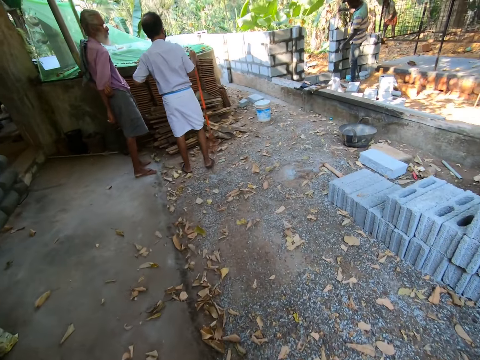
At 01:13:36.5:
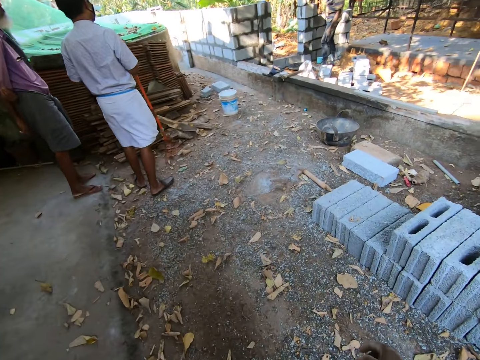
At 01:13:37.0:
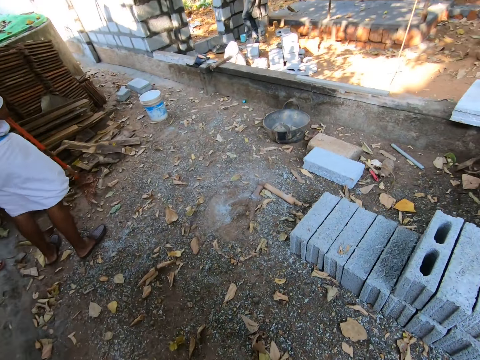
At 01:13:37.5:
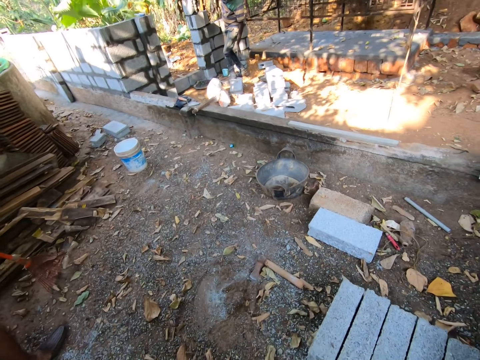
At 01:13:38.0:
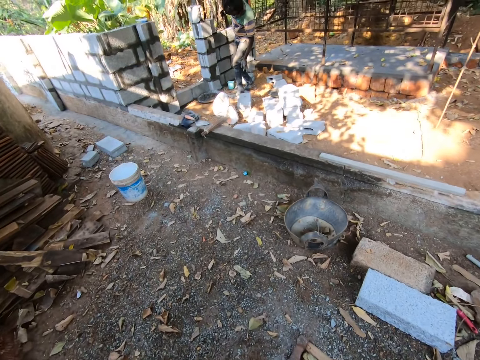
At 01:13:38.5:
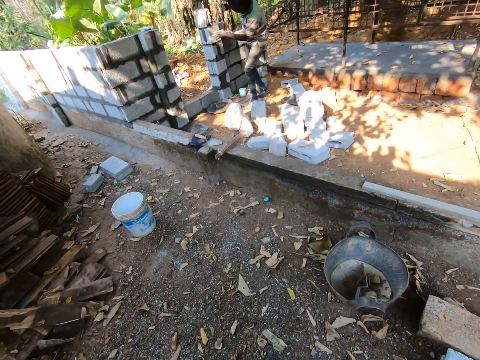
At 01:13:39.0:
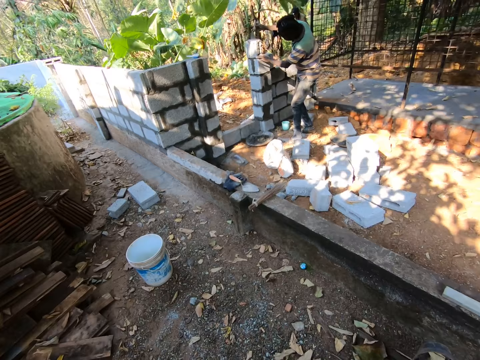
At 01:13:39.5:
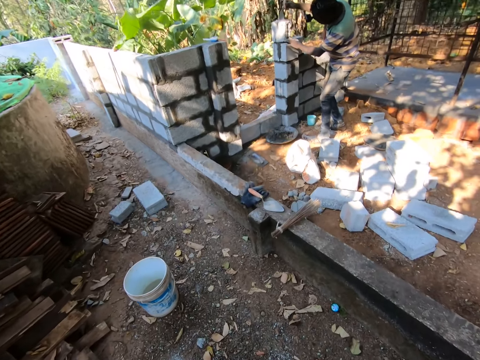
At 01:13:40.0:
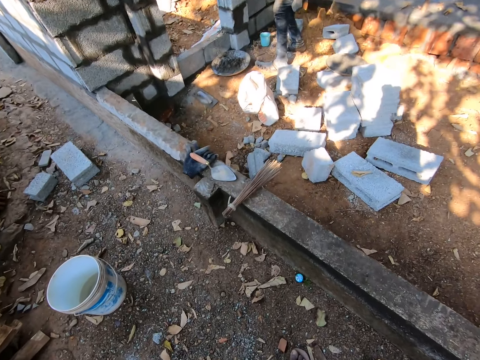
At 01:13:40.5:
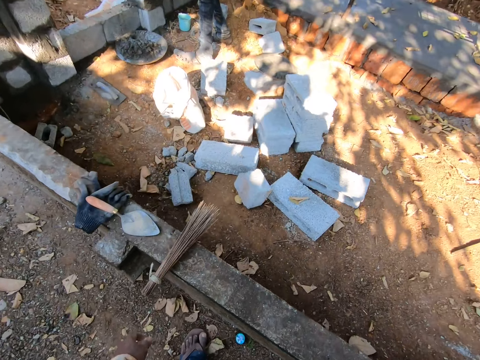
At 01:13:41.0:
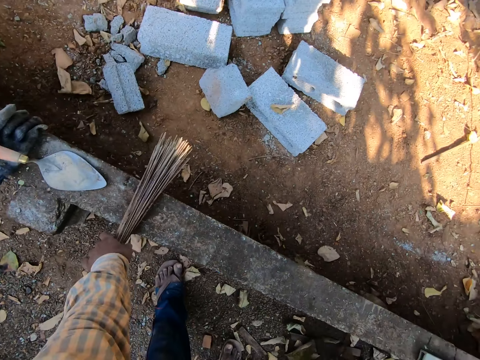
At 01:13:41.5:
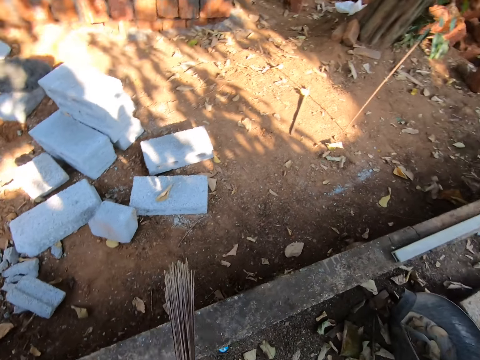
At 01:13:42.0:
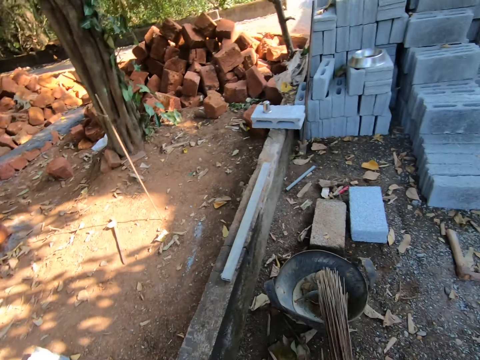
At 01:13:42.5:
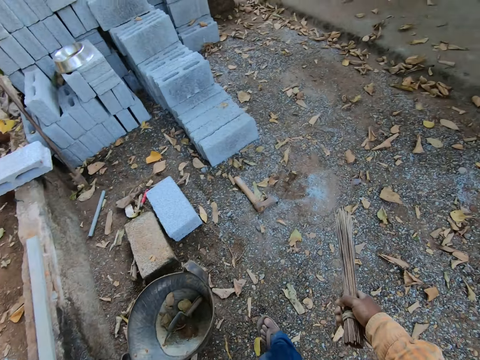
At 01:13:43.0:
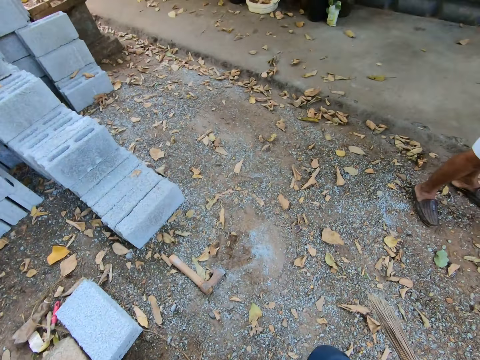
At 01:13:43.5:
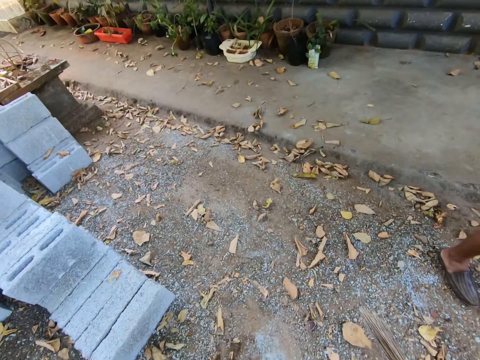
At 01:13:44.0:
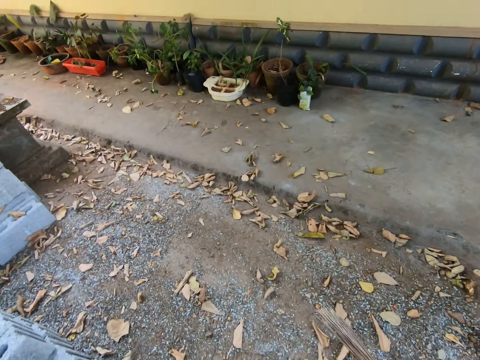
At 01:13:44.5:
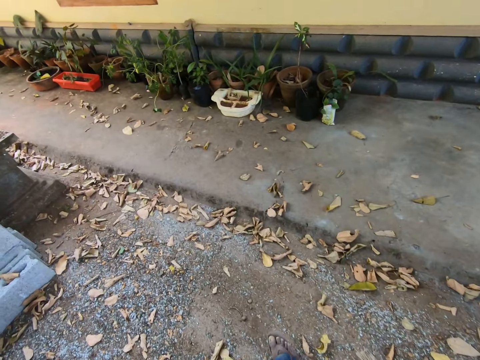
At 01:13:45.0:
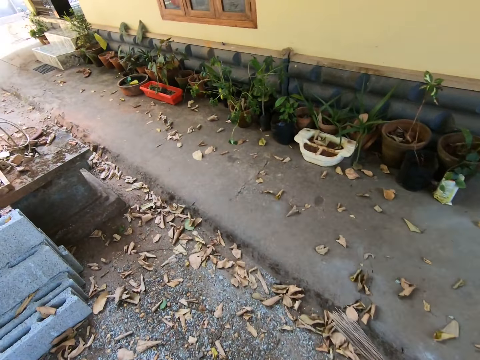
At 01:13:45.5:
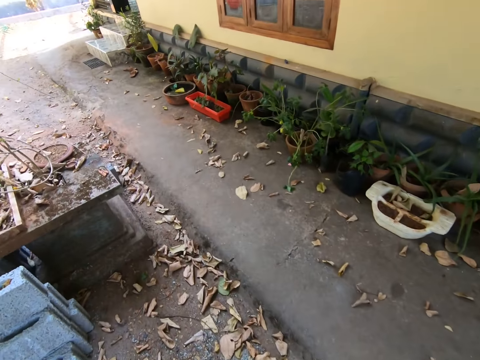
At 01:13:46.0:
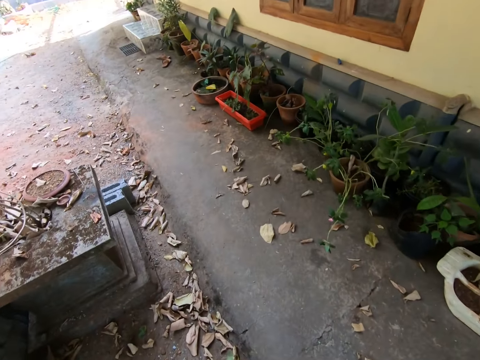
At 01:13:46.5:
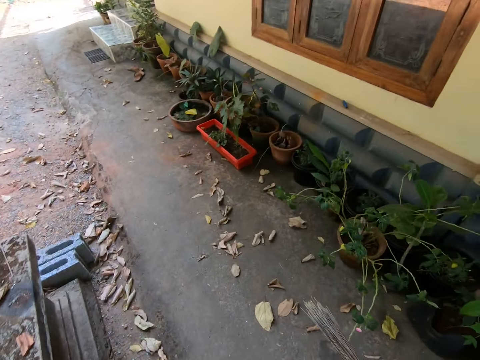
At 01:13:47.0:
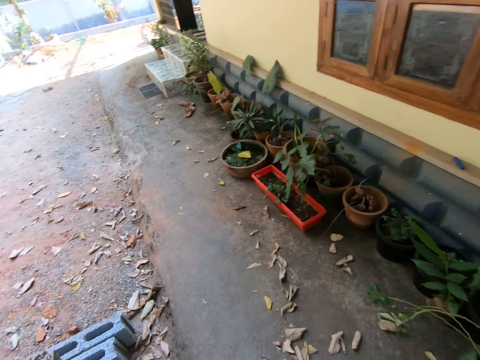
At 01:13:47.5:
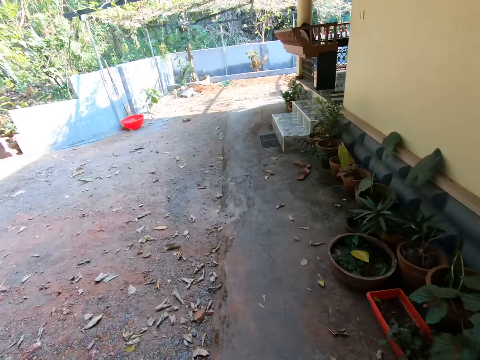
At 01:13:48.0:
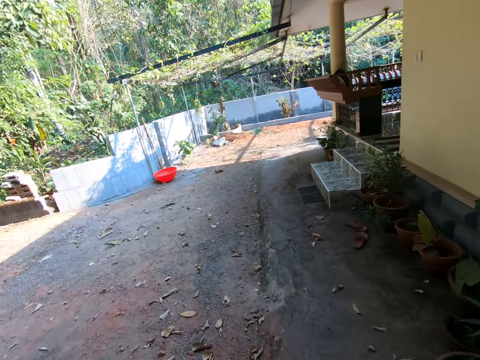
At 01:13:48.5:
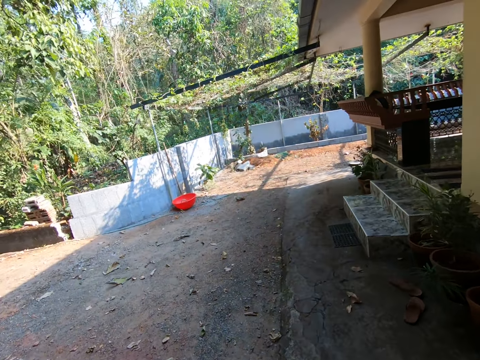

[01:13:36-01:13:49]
The camera wearer picks up a broom from a pavement with his left hand. He walks towards the building.

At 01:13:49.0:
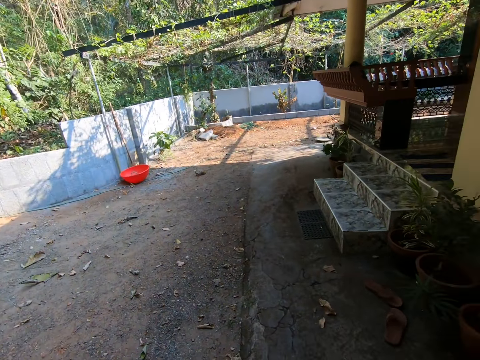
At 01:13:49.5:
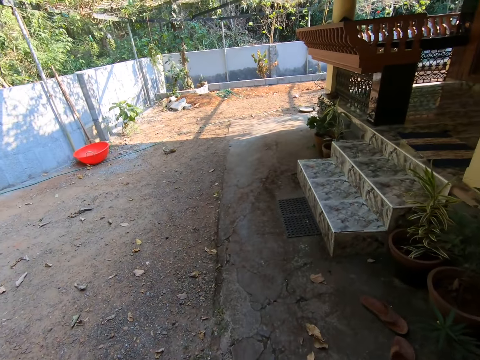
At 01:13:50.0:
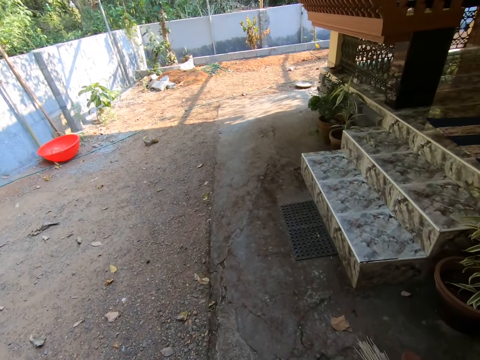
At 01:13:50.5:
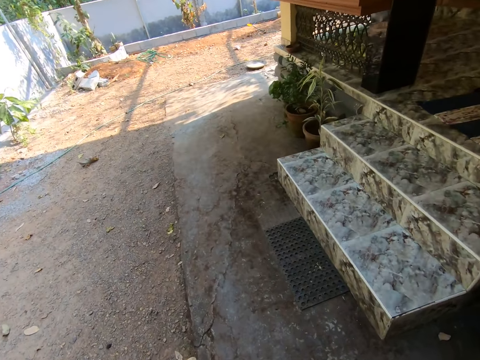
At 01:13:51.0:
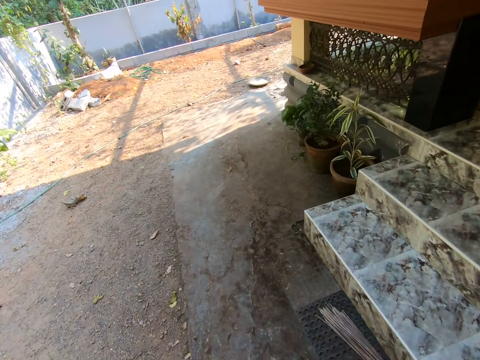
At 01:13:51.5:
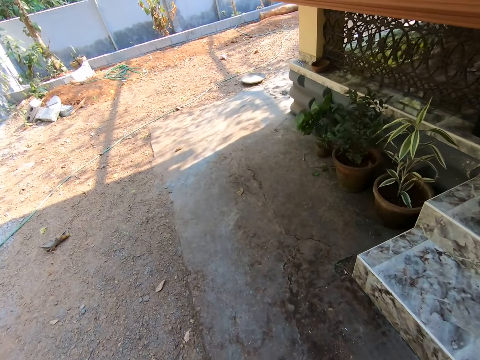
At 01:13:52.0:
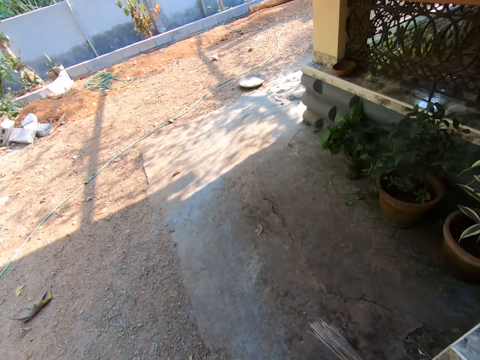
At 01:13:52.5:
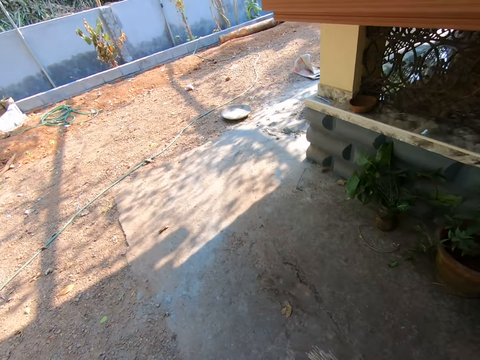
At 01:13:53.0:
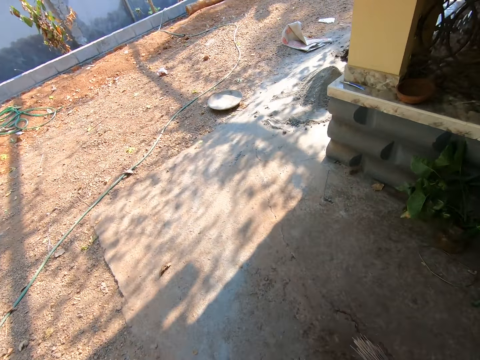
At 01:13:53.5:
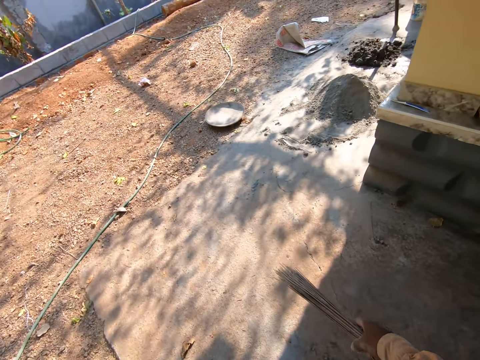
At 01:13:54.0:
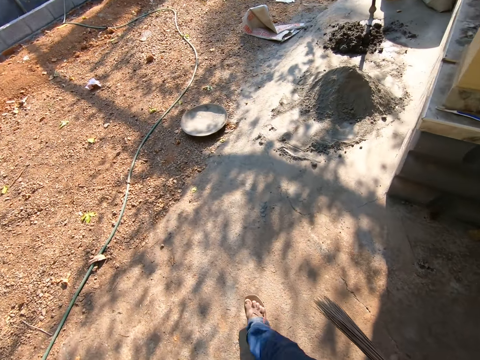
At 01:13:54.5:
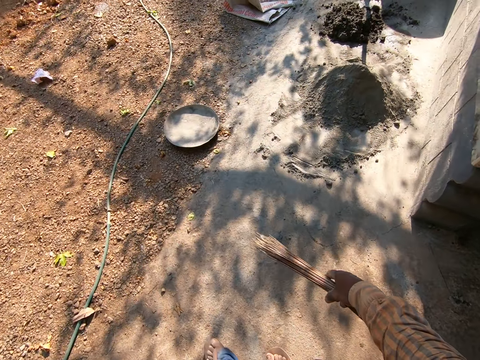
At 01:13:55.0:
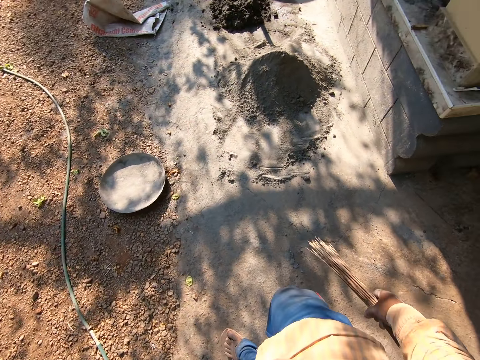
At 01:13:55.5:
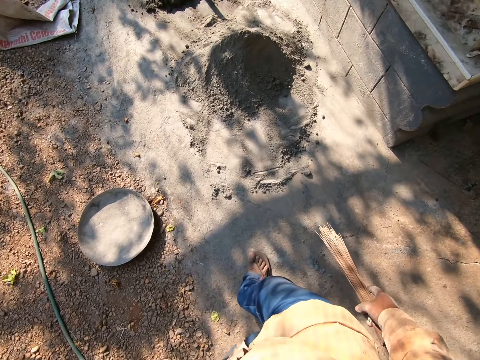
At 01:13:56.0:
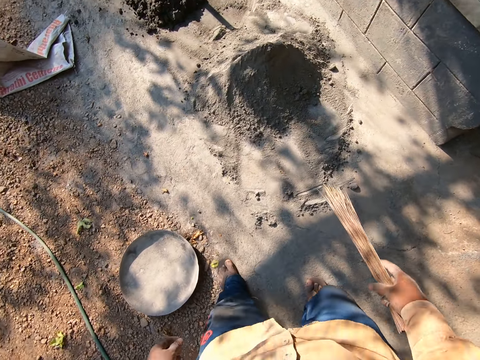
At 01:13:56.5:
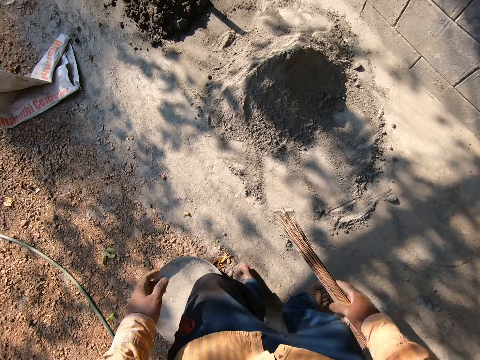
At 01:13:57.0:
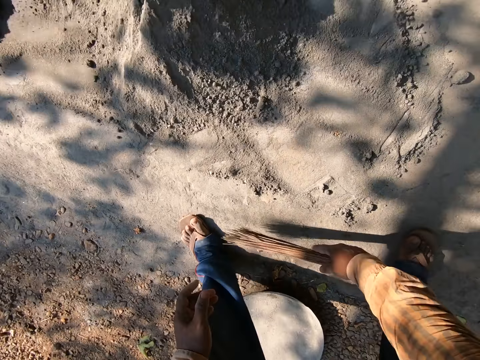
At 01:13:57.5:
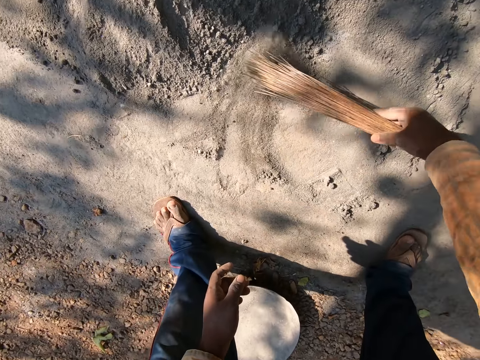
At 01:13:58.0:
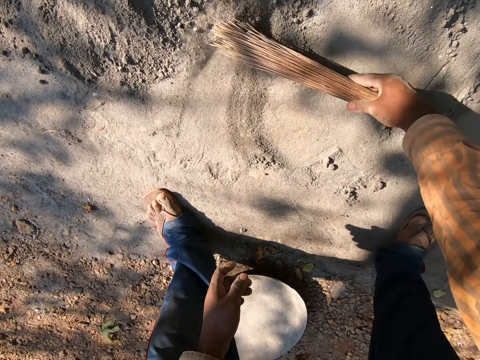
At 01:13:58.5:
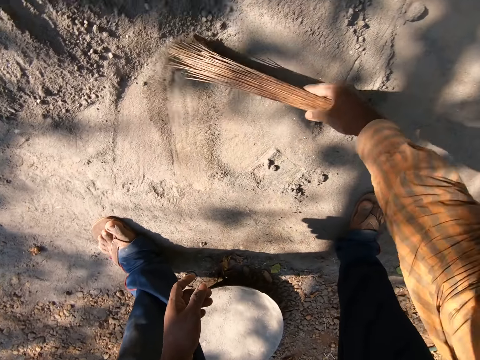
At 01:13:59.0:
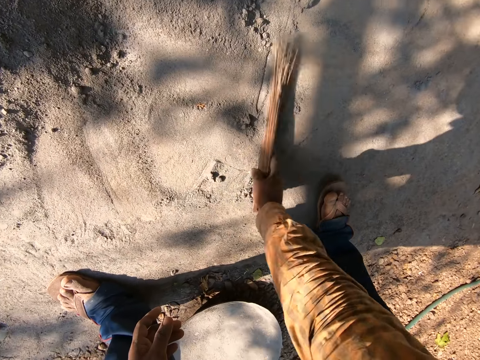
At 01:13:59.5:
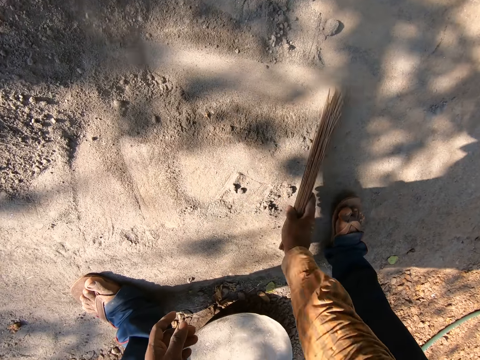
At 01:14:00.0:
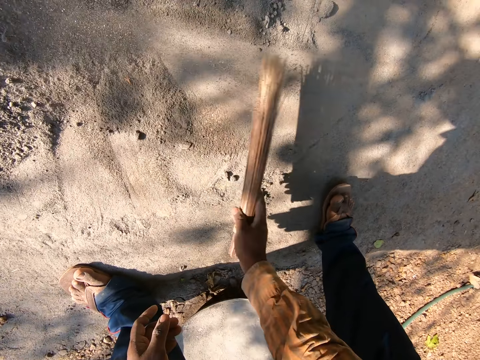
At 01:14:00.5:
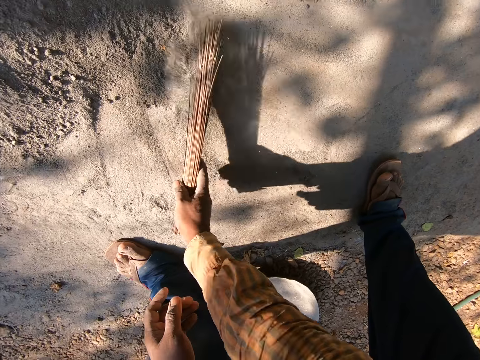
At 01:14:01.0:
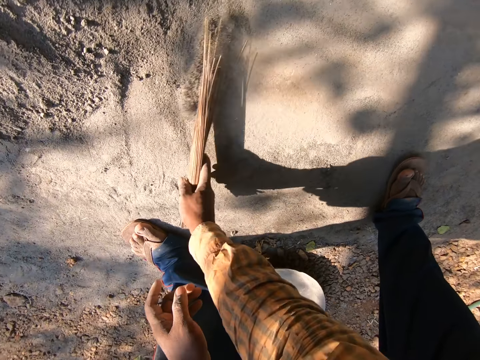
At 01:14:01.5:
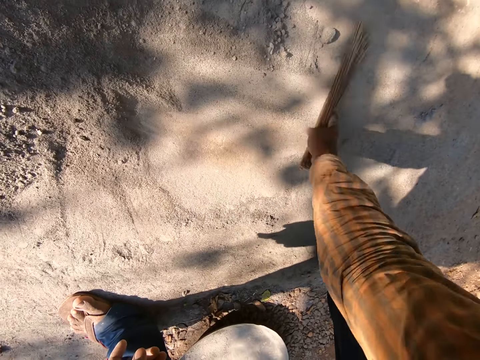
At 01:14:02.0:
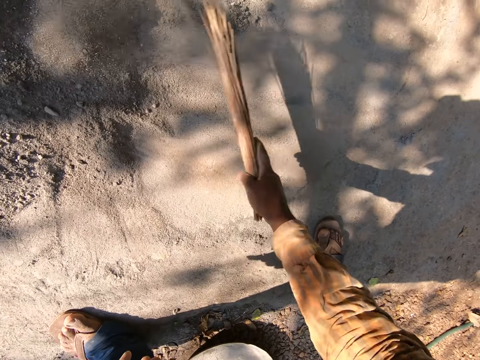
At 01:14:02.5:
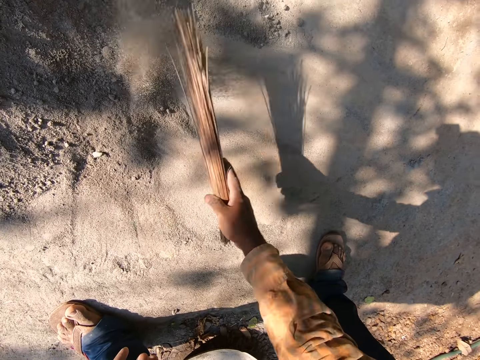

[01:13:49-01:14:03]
The camera wearer sweeps the cement on the ground with the broom in his right hand. He puts the cement together using the broom.
